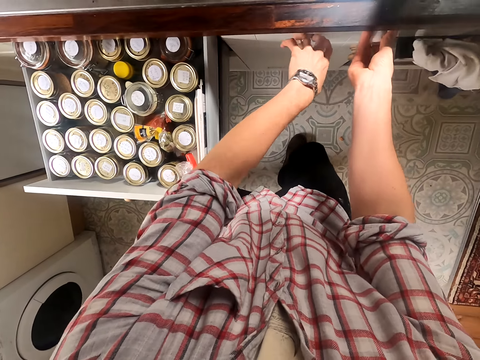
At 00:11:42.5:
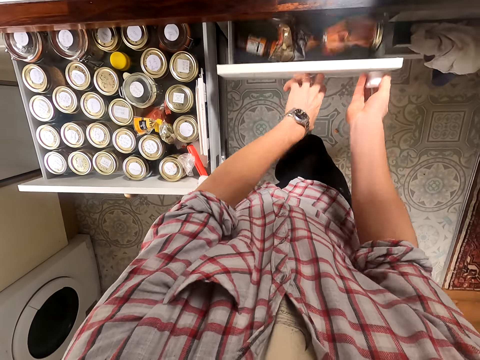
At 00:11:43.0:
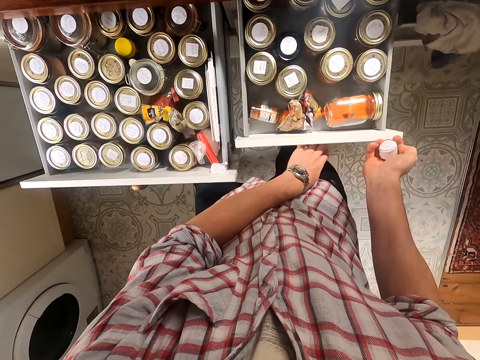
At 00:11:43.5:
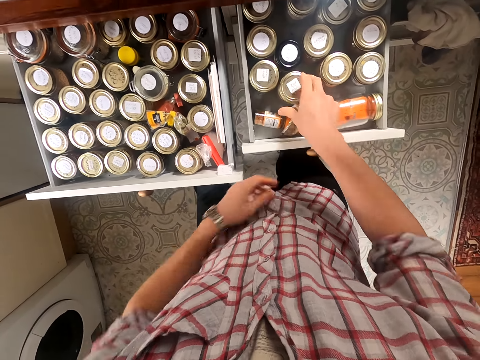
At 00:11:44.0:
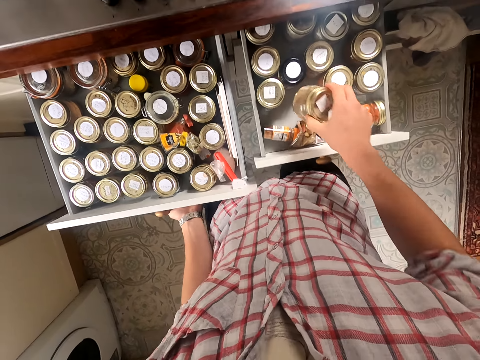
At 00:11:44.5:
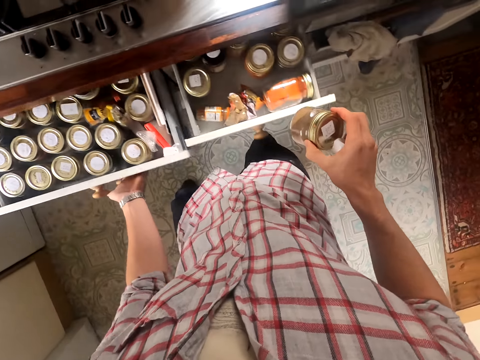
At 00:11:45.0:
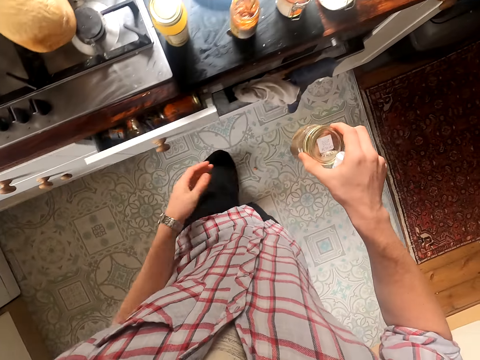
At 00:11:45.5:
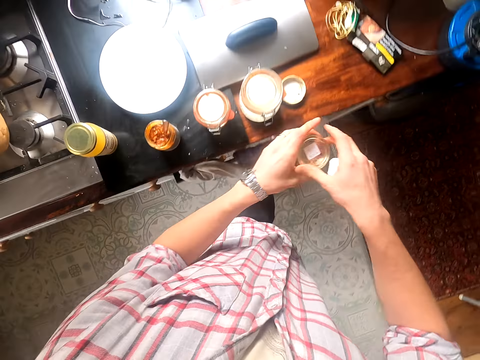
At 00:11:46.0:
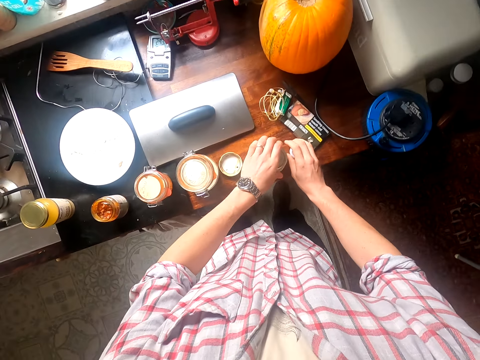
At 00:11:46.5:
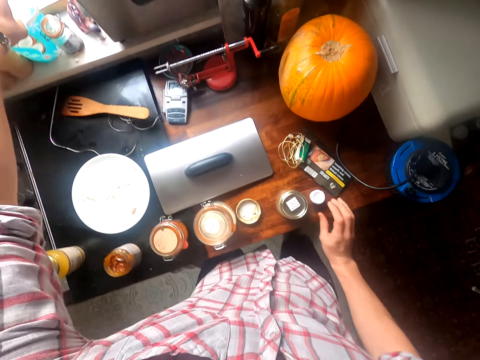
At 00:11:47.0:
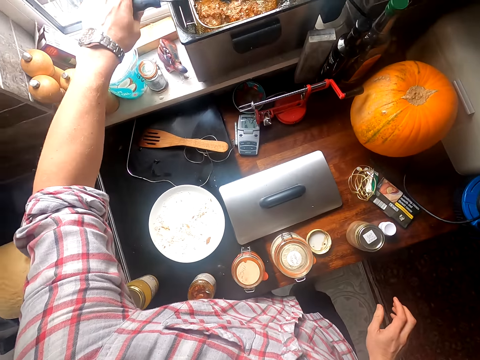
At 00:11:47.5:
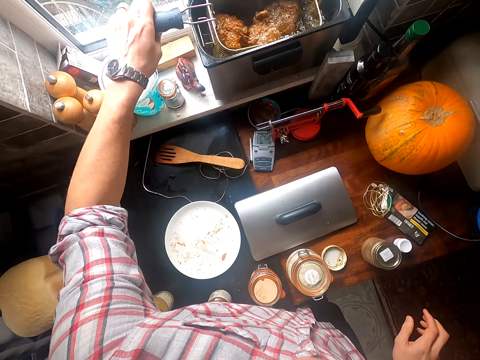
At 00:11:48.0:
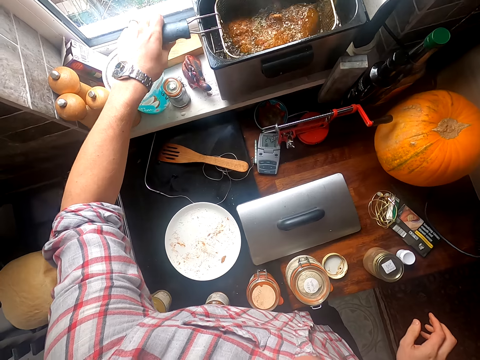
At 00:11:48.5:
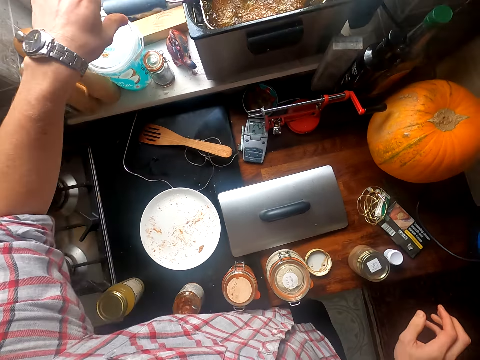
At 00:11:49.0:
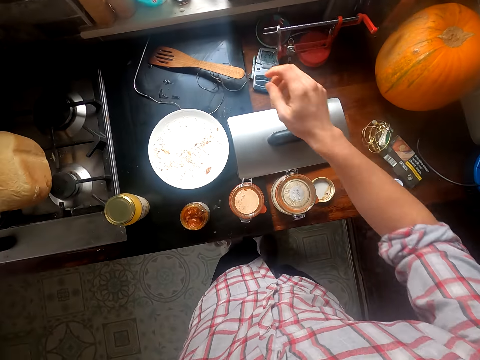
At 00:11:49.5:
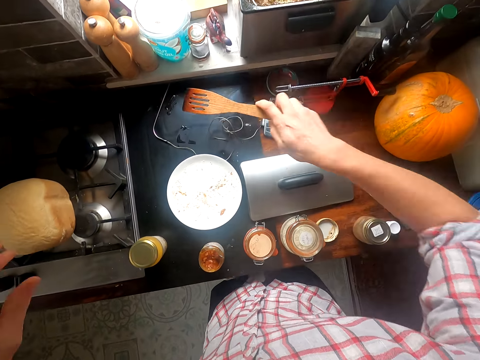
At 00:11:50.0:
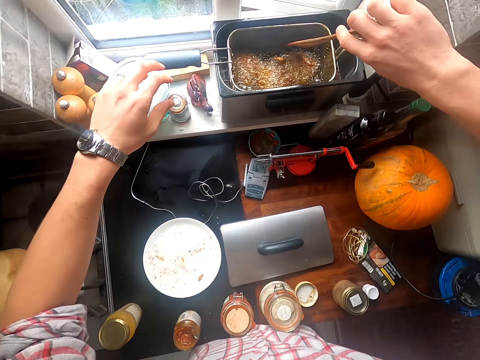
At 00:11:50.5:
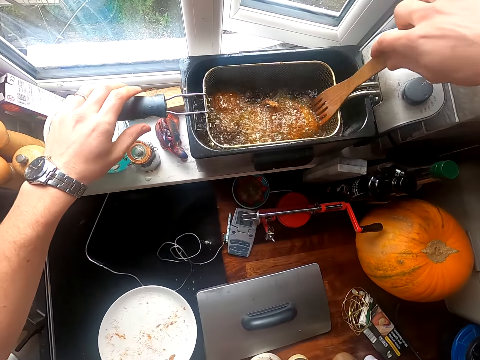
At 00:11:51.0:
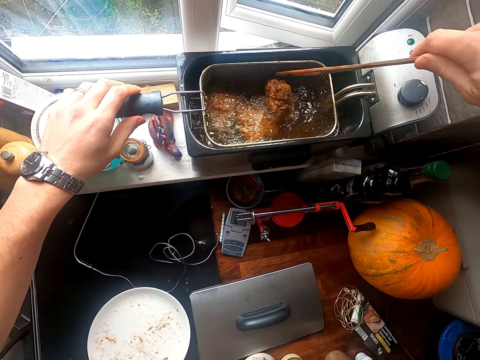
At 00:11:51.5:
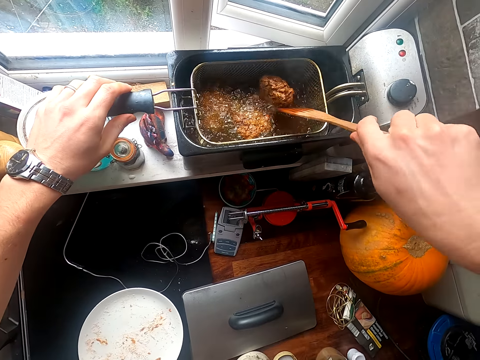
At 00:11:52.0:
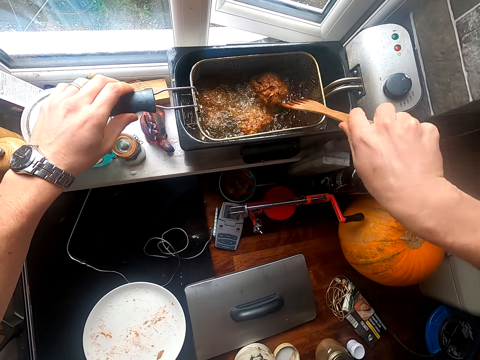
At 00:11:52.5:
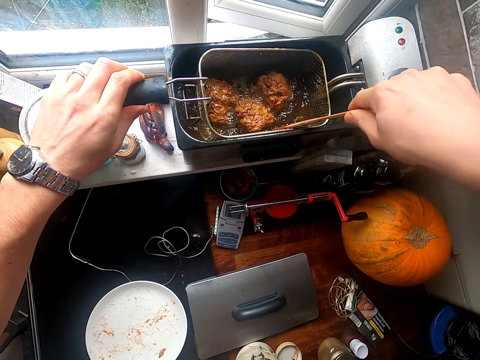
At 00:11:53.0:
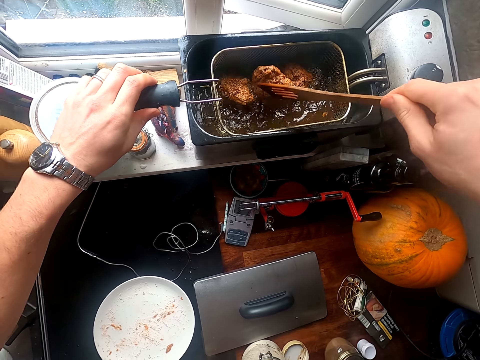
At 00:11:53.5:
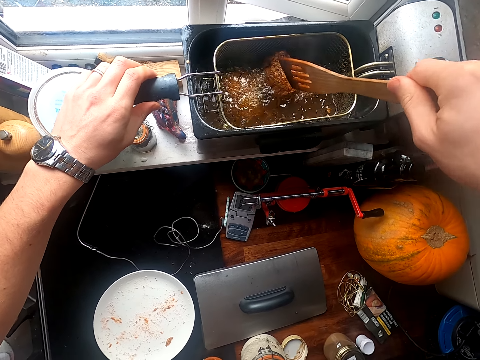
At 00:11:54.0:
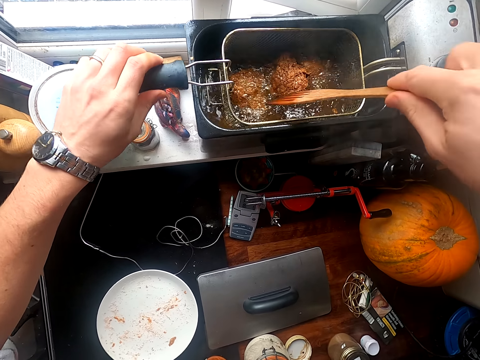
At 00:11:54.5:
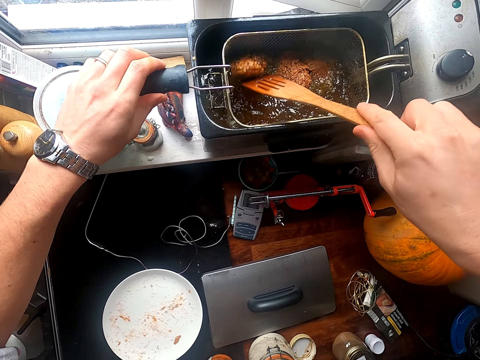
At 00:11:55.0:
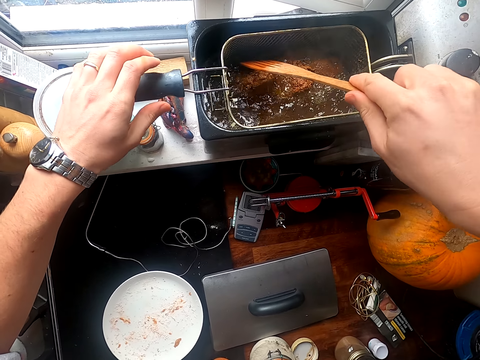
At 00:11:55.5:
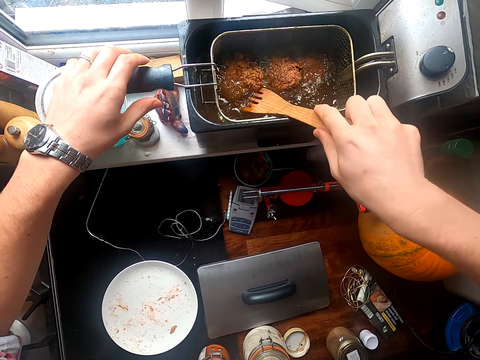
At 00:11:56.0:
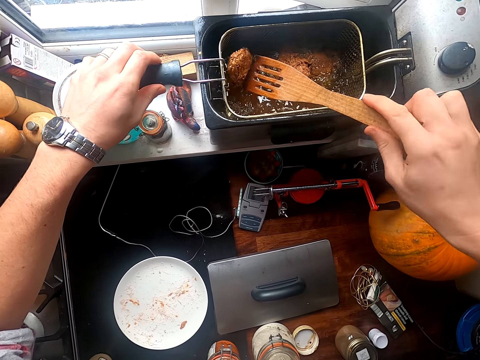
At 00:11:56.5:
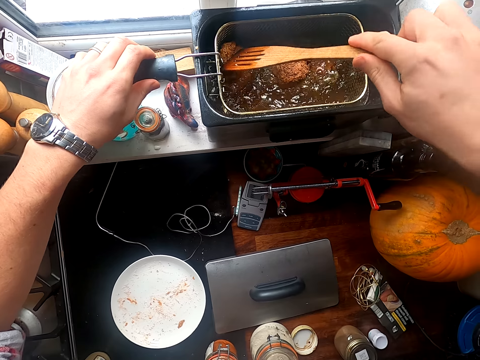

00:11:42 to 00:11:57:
The camera wearer opens the drawer. They open another drawer, pick up a tin from the drawer, and close the two drawers. They put the tins on the counter. They shake the deep fryer pan. They pick up a cooking stick. They turn pieces of meat. They fry the chicken.

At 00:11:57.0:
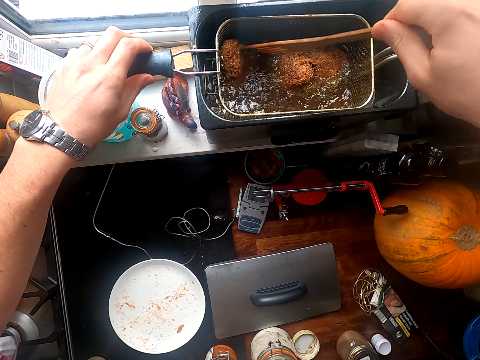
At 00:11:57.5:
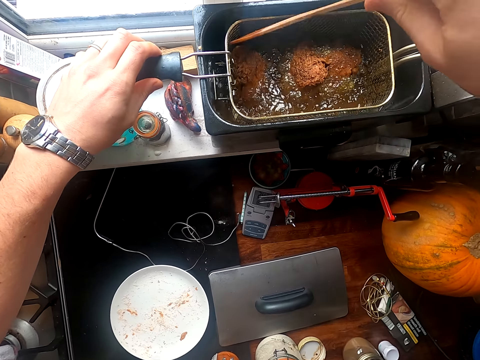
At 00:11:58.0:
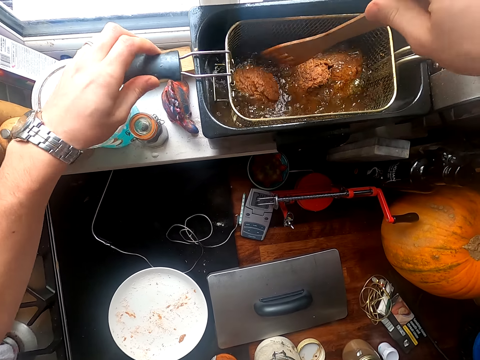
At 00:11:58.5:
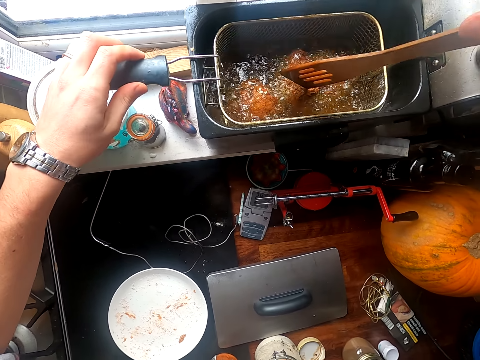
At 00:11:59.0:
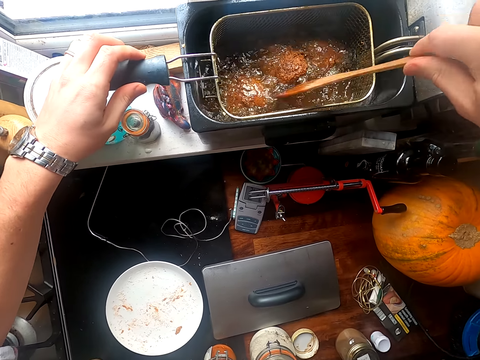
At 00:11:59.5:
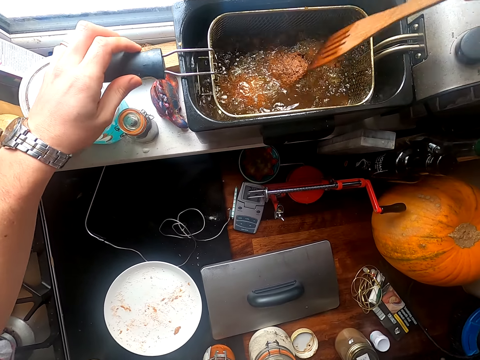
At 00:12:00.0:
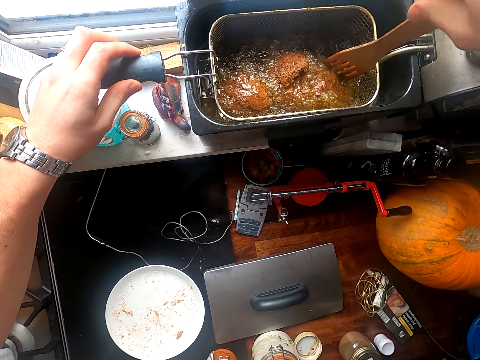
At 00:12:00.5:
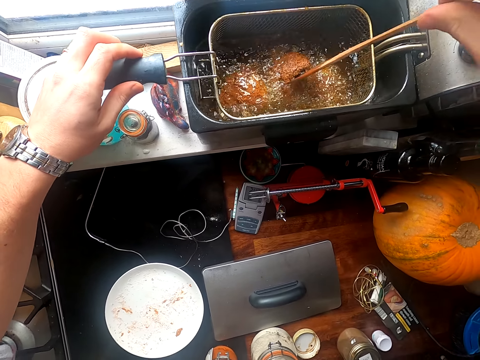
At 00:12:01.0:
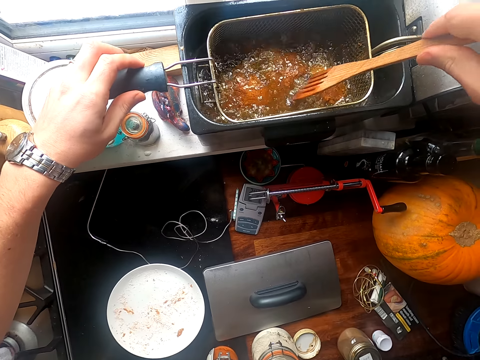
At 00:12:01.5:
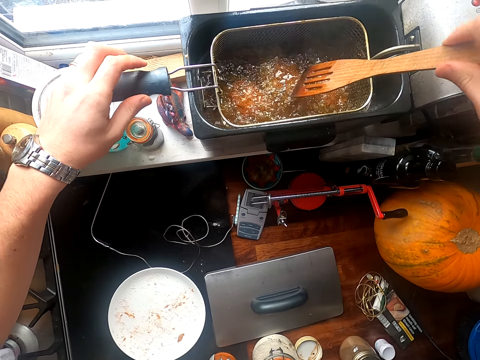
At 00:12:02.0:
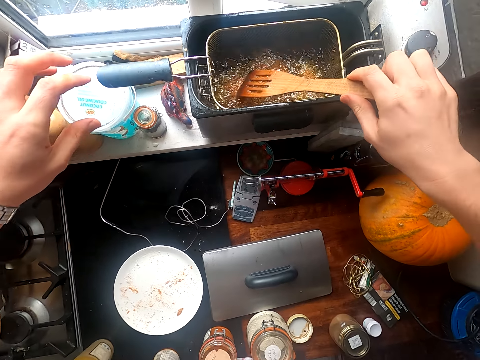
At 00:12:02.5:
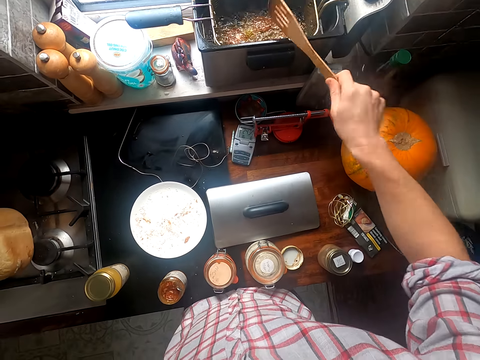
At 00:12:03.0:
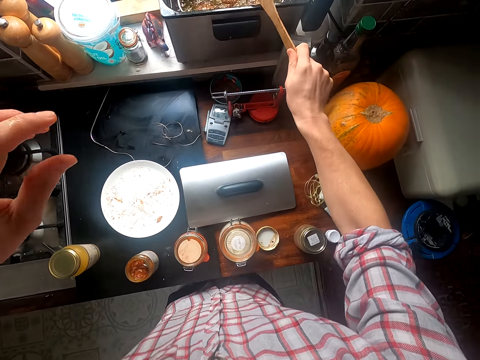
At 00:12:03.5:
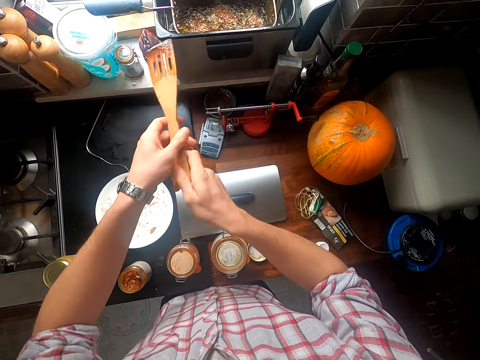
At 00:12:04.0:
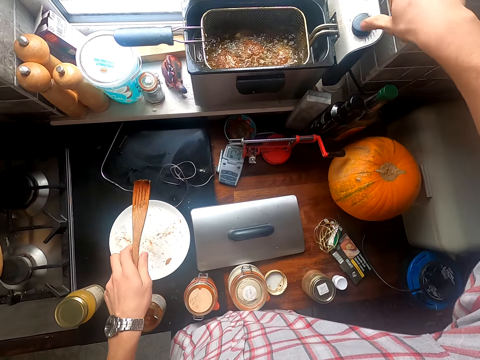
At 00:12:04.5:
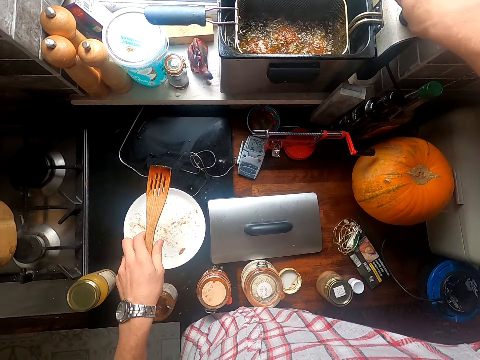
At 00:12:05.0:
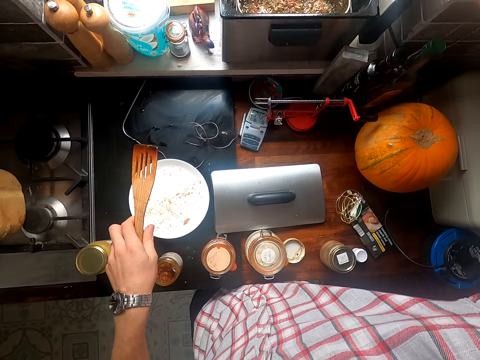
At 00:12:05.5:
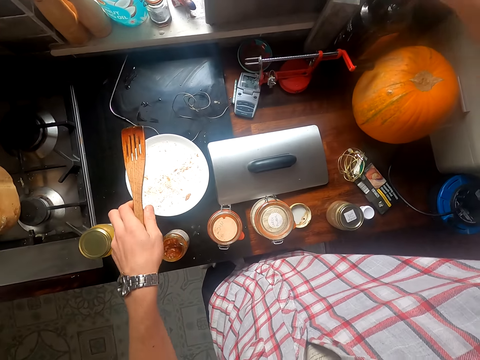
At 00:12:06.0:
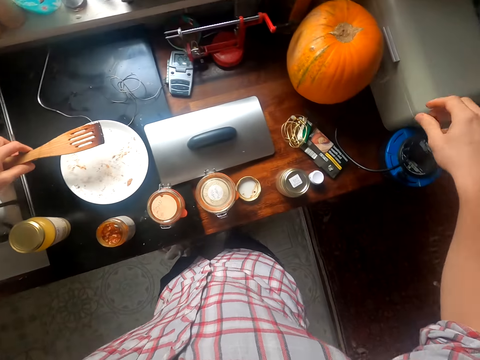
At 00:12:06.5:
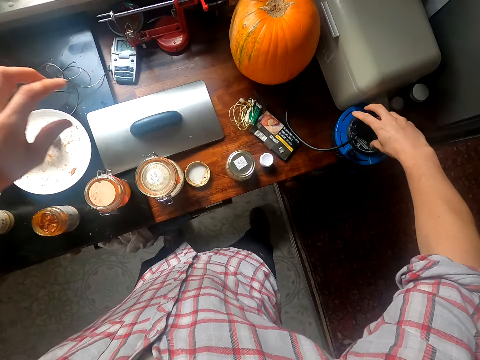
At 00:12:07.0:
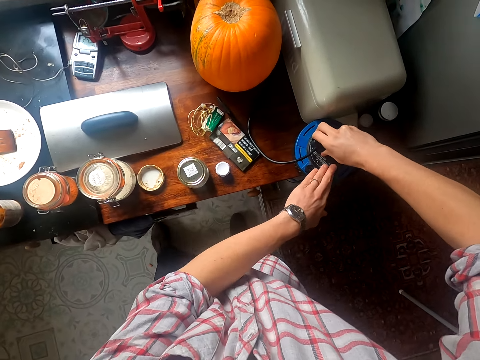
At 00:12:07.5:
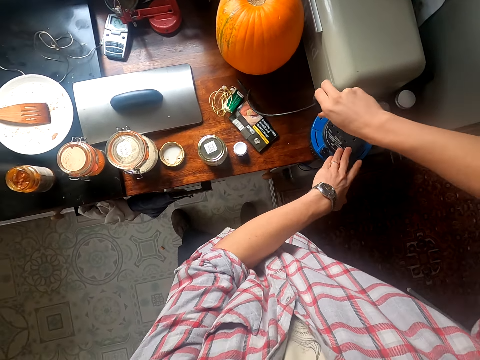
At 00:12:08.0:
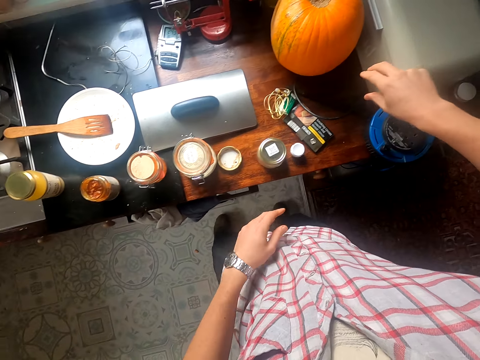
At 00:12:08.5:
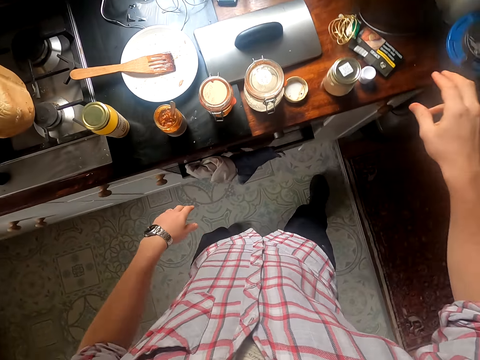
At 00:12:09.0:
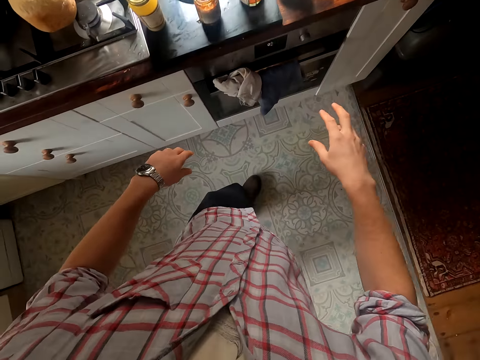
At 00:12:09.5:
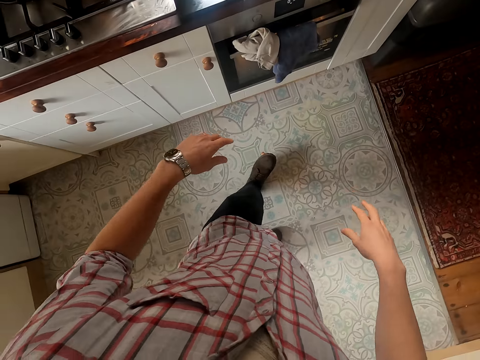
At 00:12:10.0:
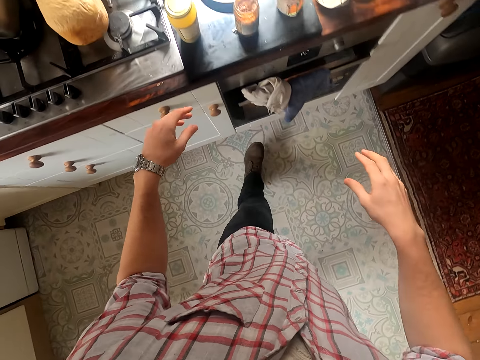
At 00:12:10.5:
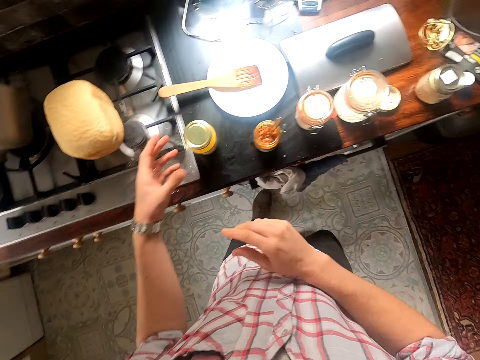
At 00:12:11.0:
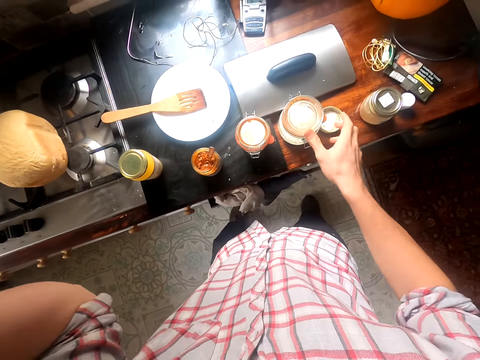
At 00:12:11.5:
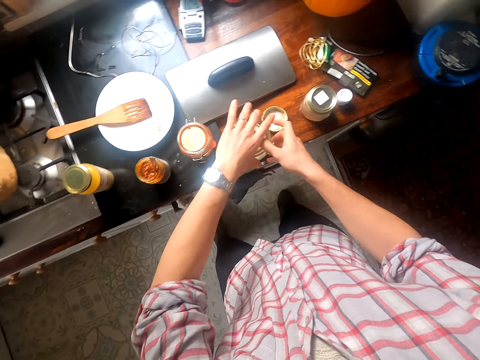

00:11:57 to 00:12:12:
The camera wearer drops the cooking stick on the plate. They remove the charging cable. They place the charging cable on the counter top. They move around.
